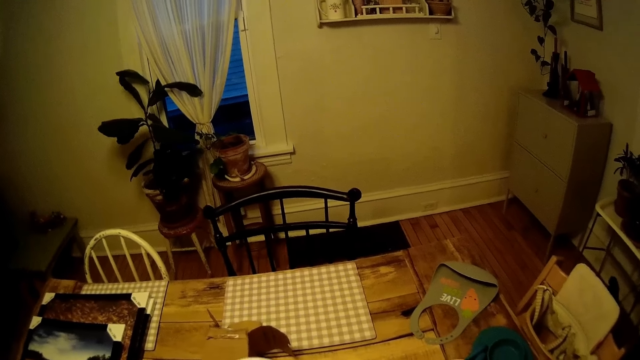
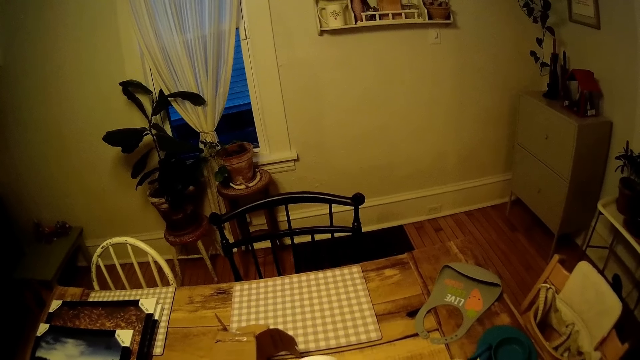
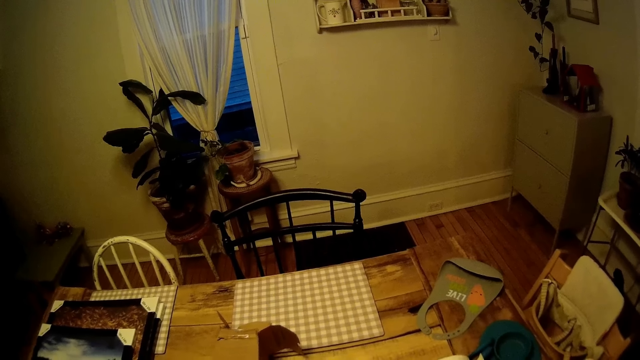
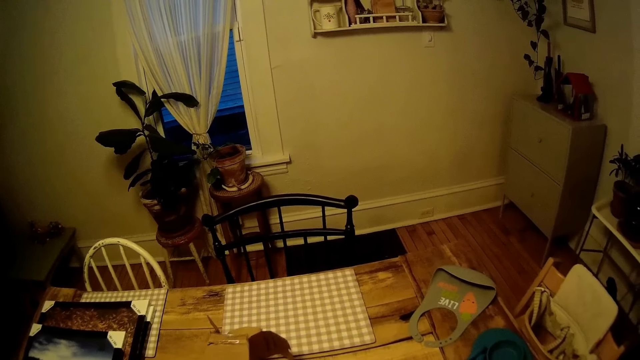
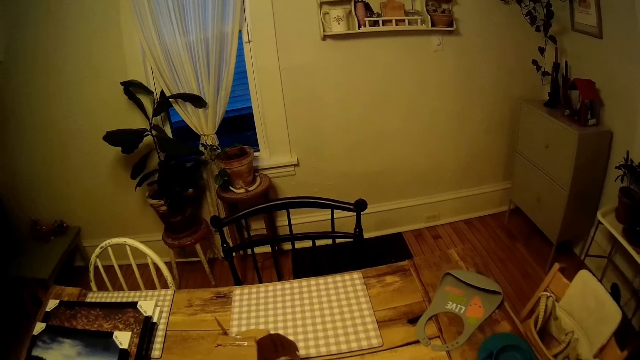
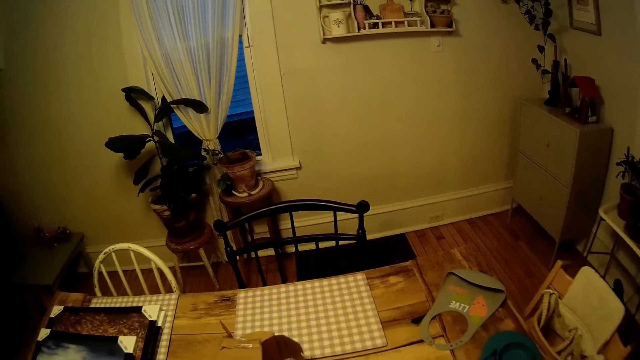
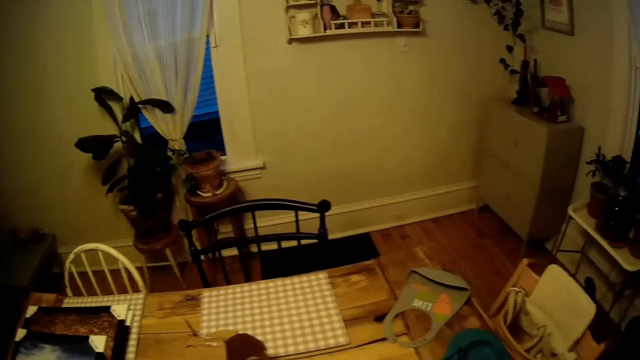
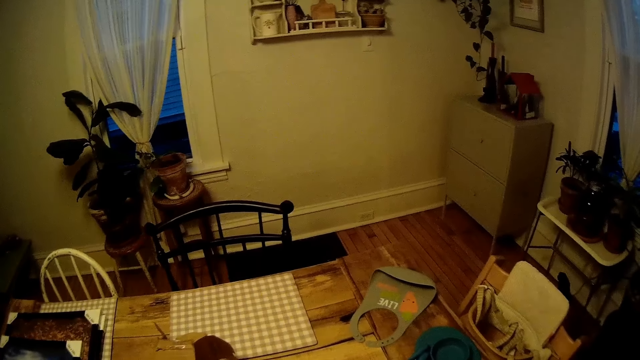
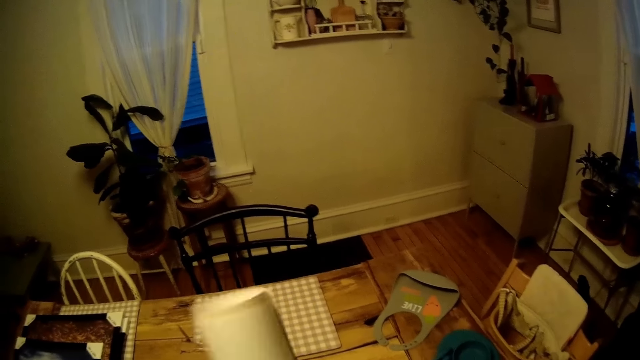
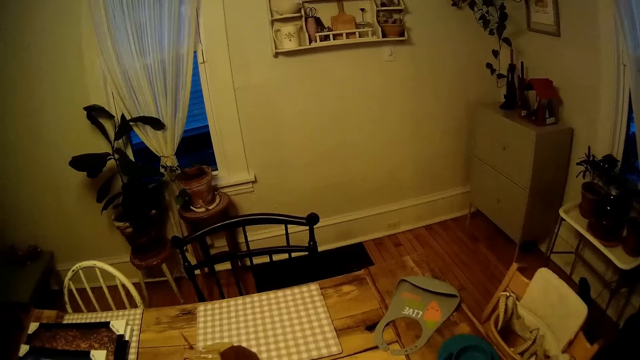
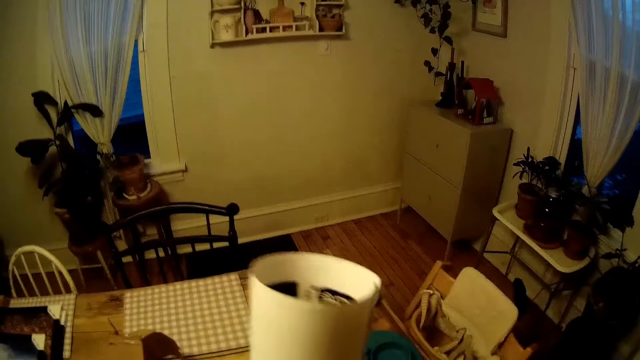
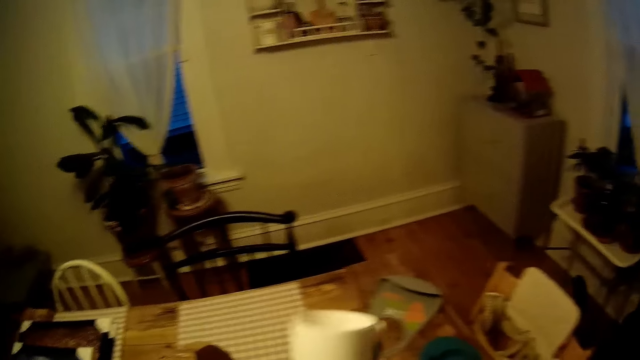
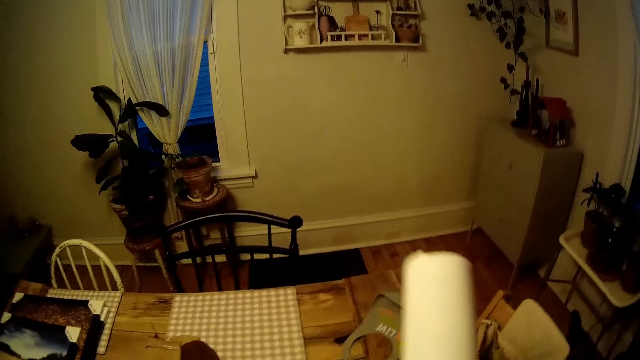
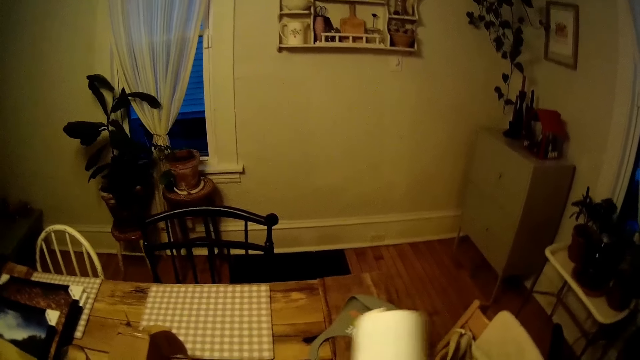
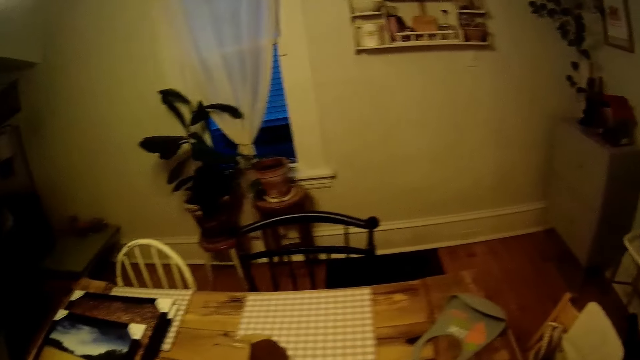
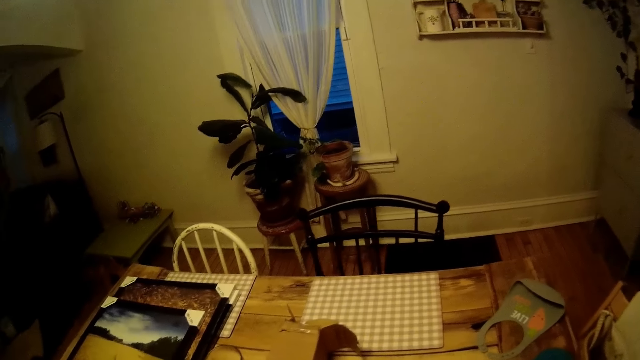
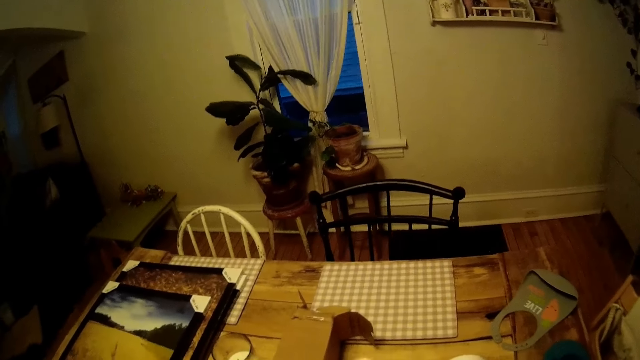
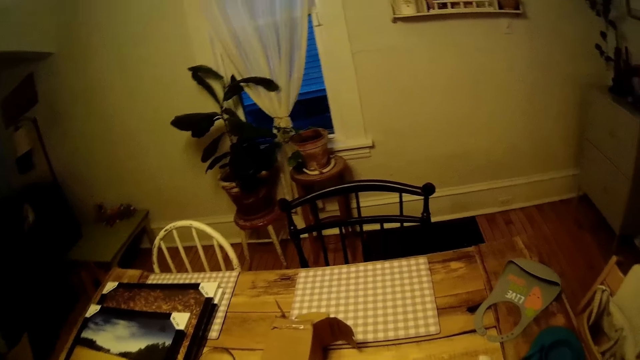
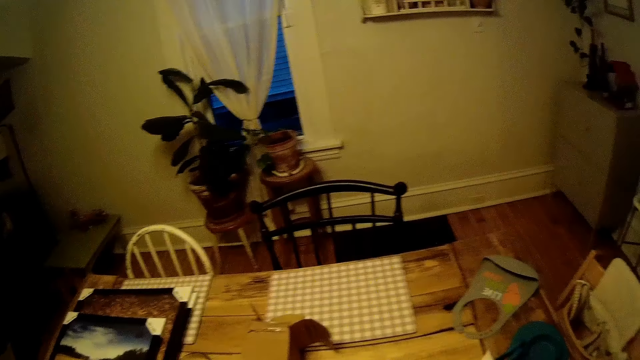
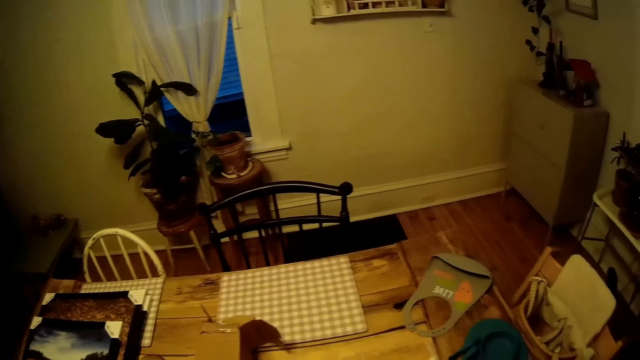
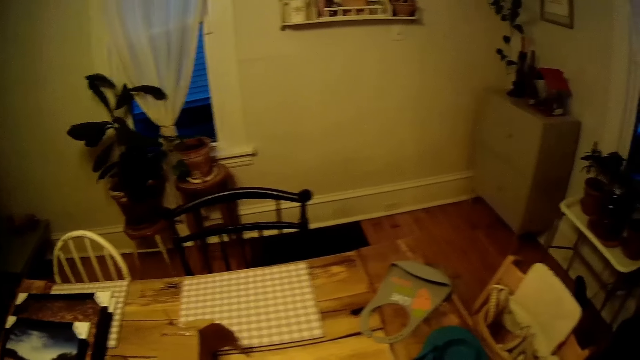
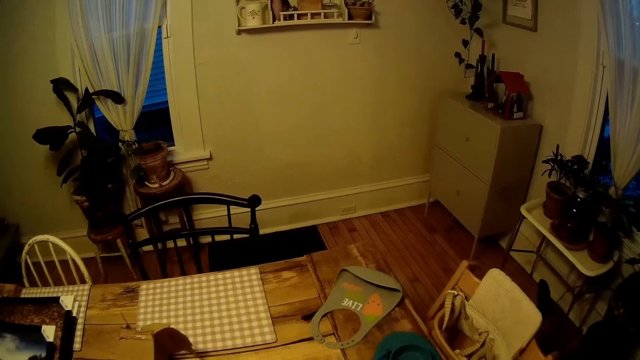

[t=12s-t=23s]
The camera wearer holds a paper roll.

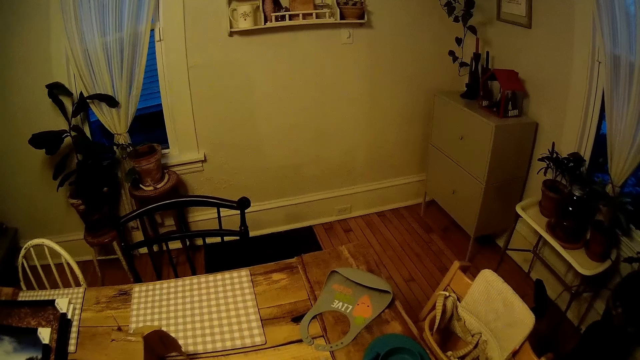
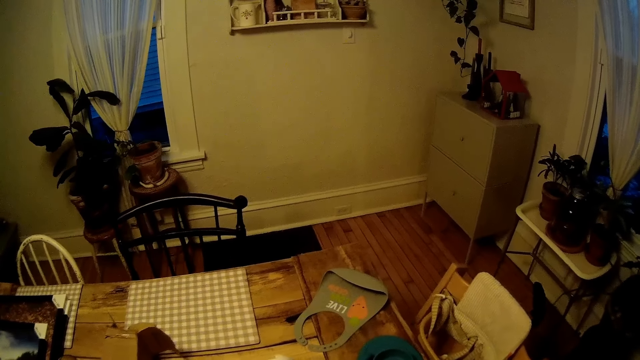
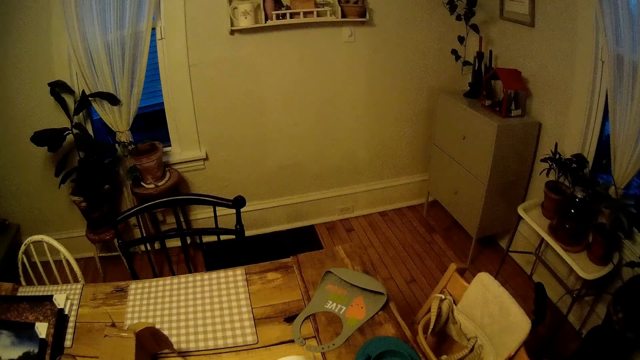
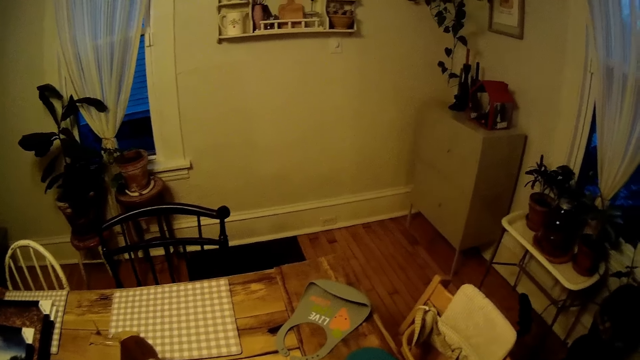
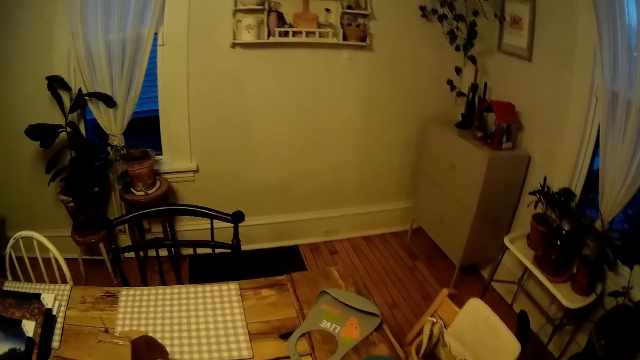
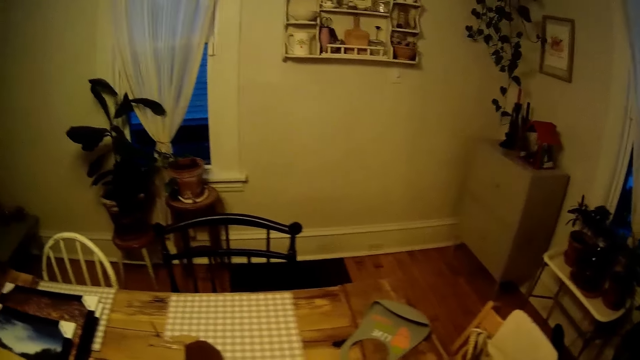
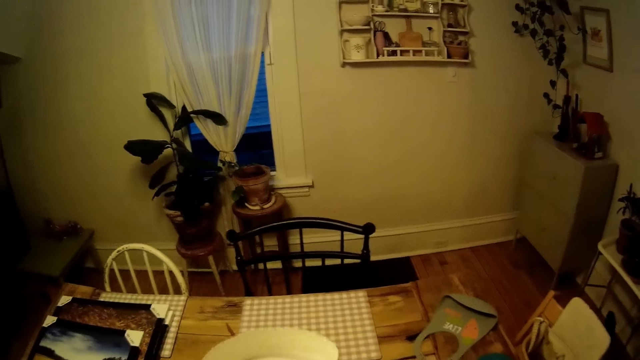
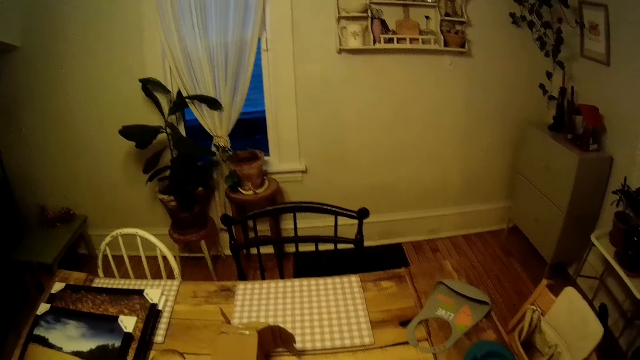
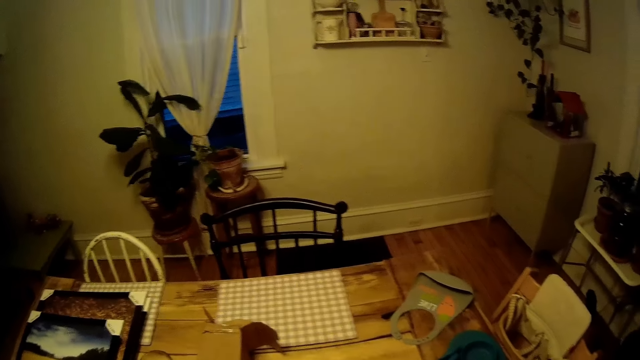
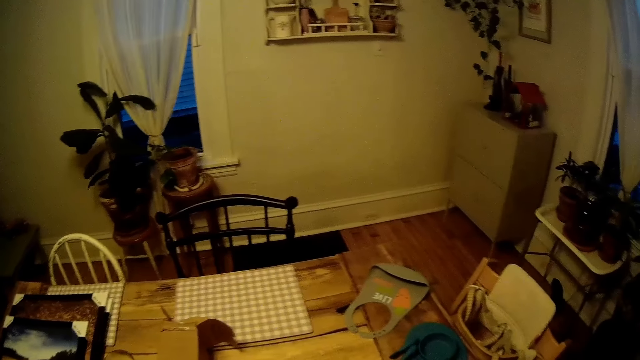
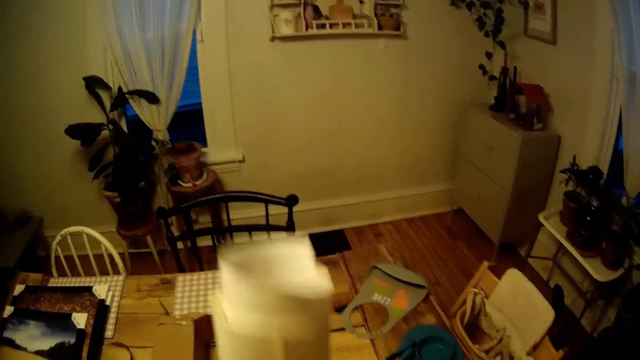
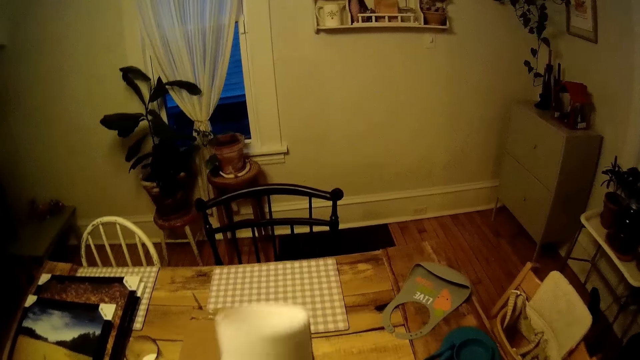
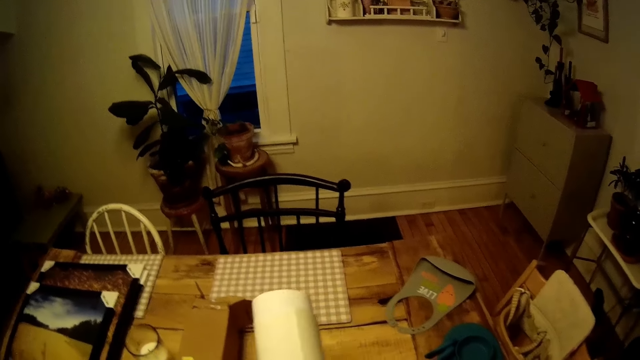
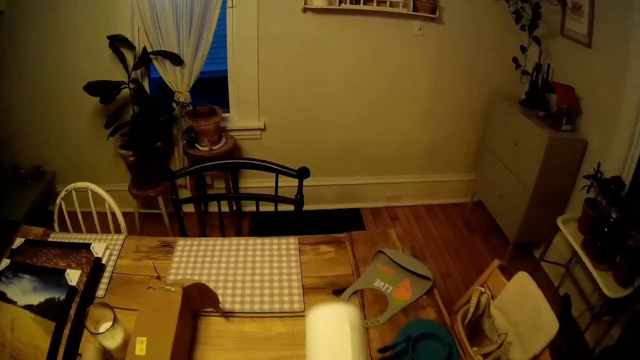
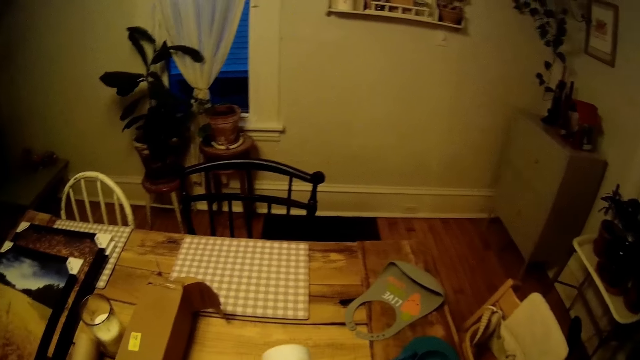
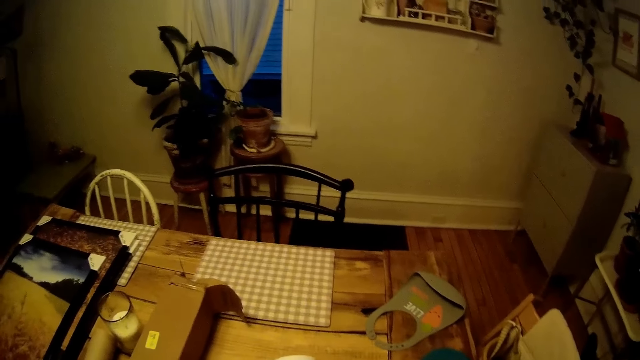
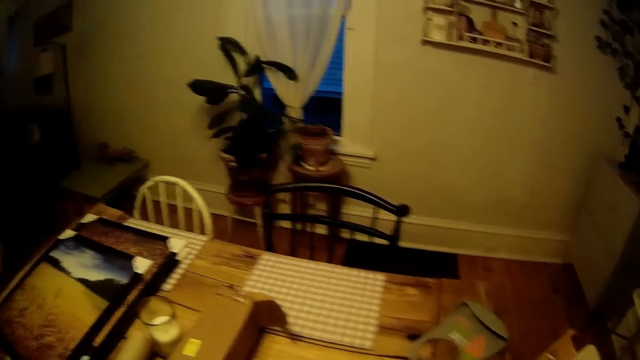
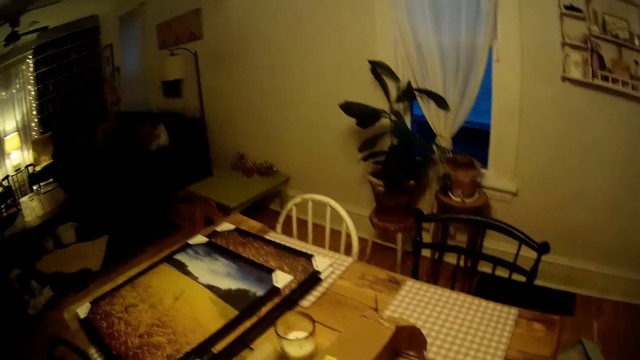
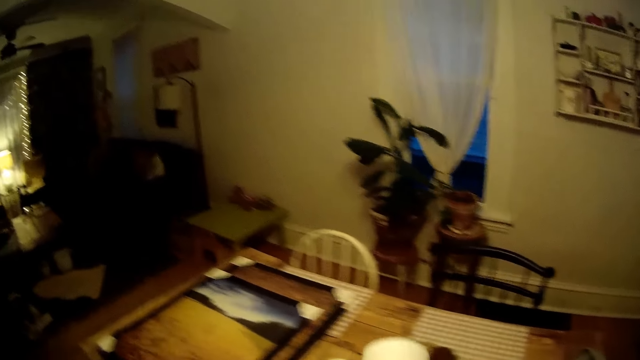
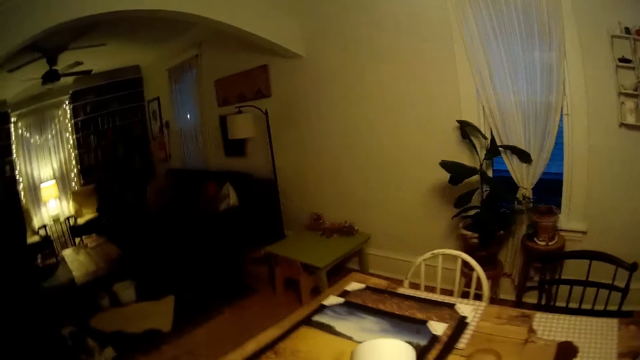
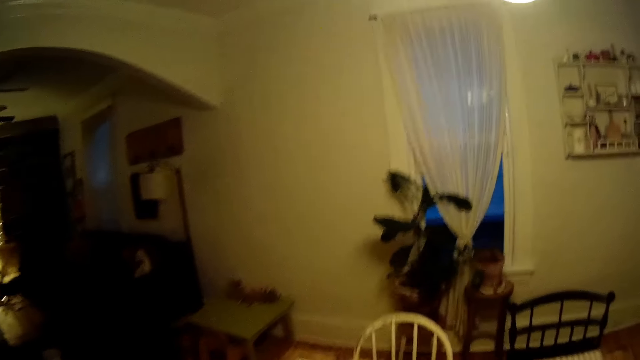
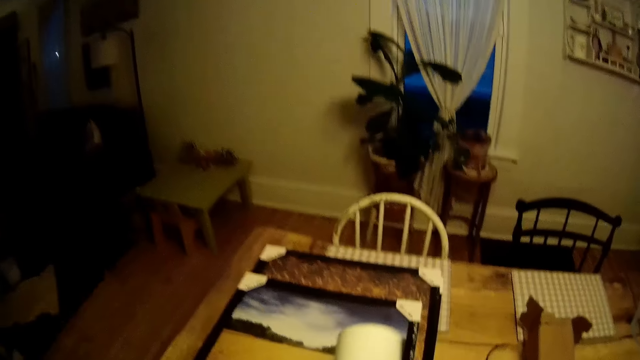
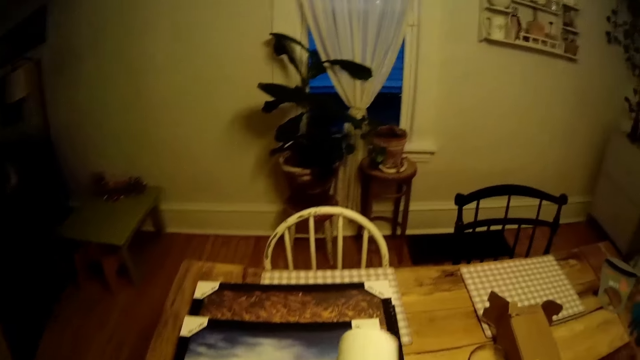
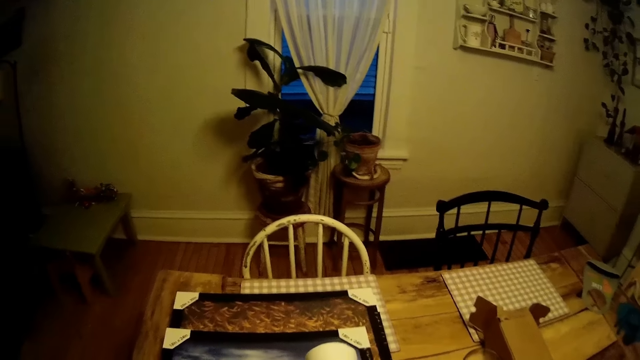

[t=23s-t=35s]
The camera wearer adjusts the white cardboard on a table with her hands.
